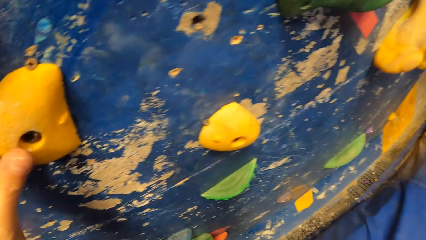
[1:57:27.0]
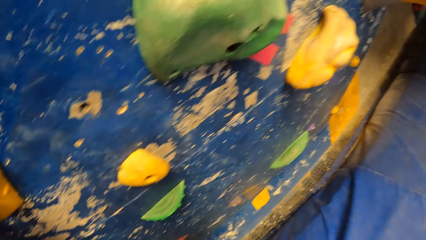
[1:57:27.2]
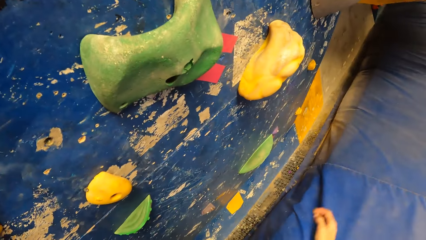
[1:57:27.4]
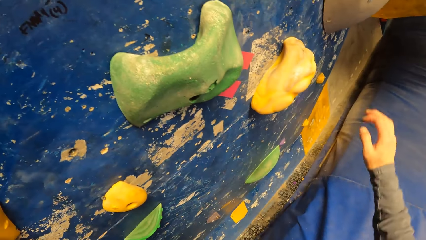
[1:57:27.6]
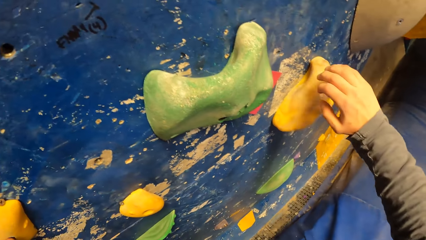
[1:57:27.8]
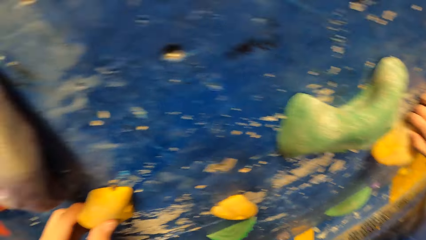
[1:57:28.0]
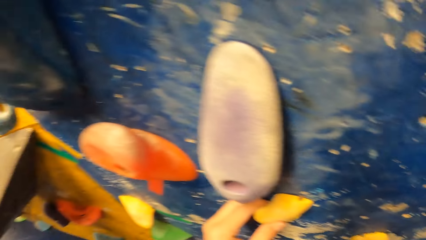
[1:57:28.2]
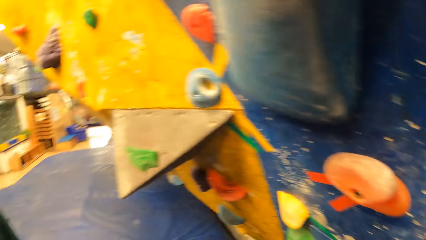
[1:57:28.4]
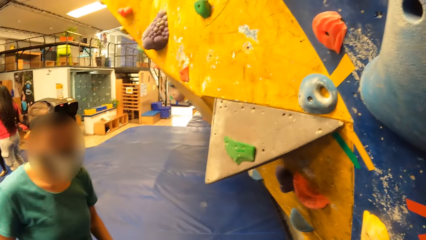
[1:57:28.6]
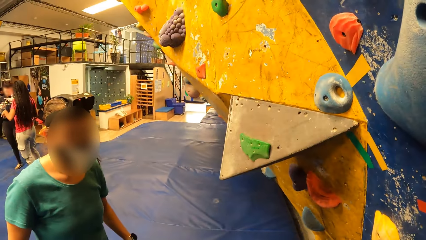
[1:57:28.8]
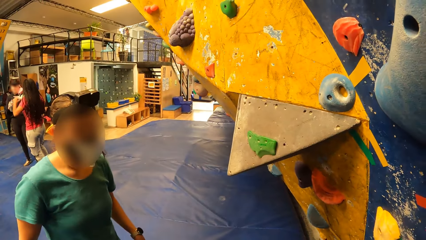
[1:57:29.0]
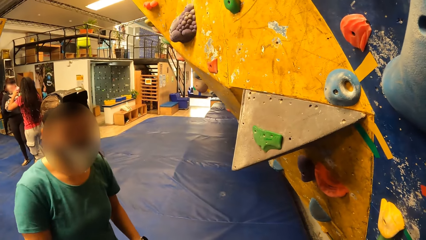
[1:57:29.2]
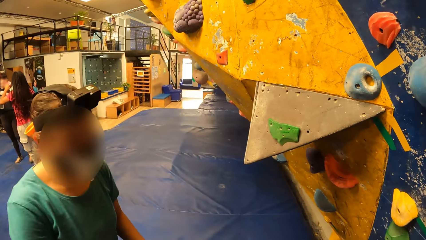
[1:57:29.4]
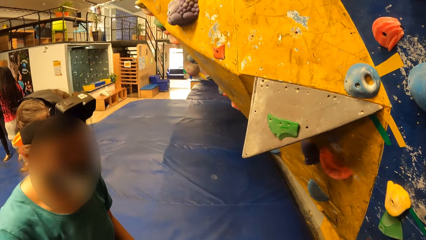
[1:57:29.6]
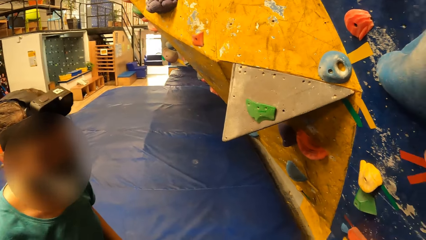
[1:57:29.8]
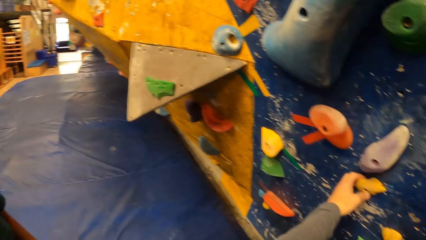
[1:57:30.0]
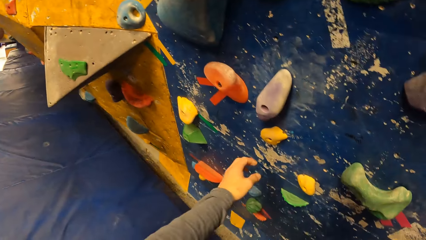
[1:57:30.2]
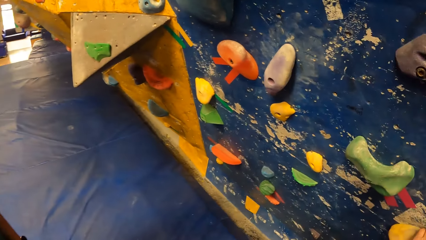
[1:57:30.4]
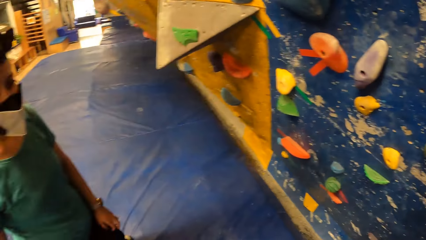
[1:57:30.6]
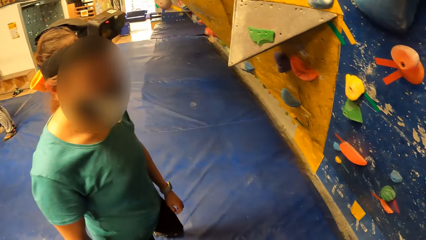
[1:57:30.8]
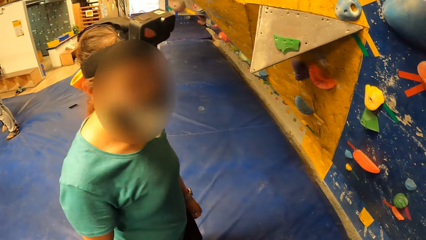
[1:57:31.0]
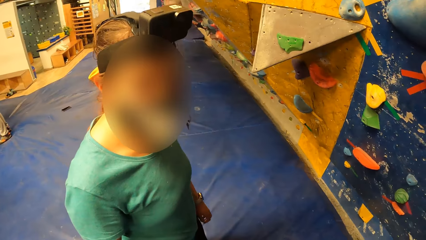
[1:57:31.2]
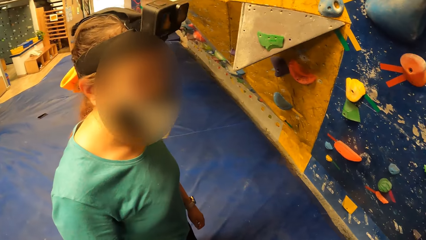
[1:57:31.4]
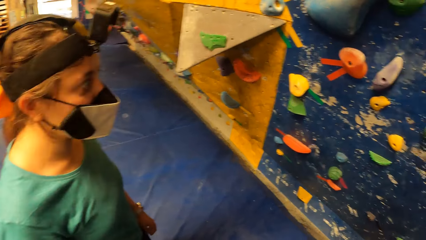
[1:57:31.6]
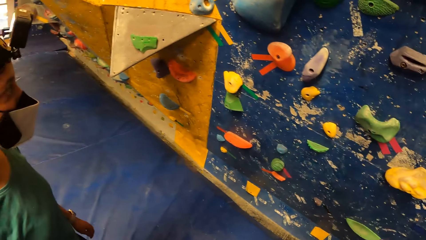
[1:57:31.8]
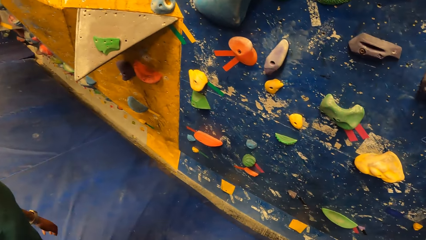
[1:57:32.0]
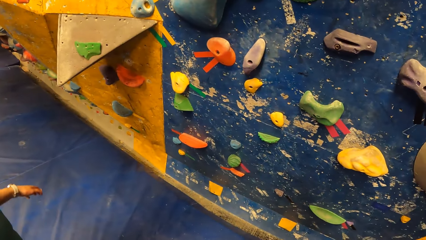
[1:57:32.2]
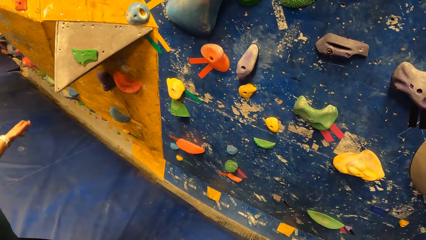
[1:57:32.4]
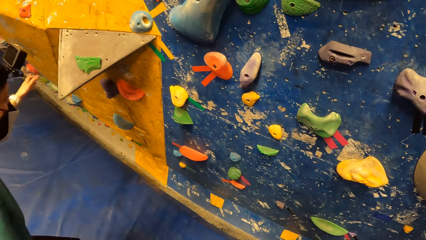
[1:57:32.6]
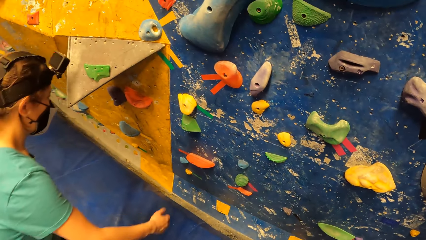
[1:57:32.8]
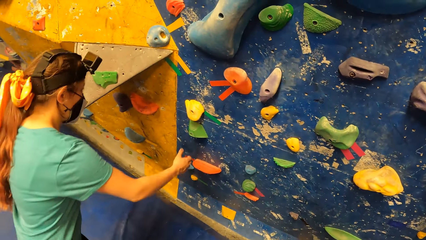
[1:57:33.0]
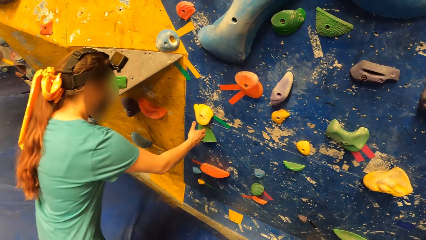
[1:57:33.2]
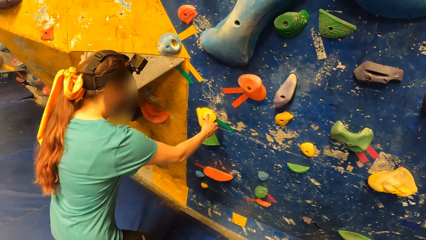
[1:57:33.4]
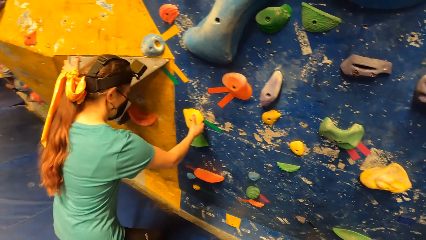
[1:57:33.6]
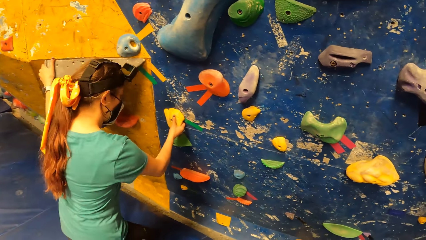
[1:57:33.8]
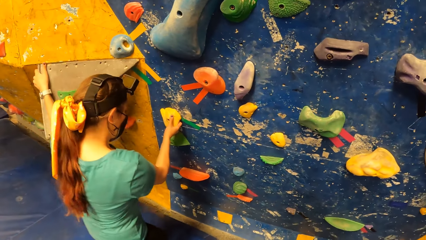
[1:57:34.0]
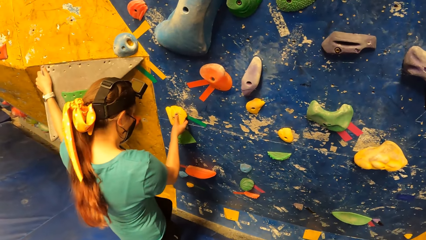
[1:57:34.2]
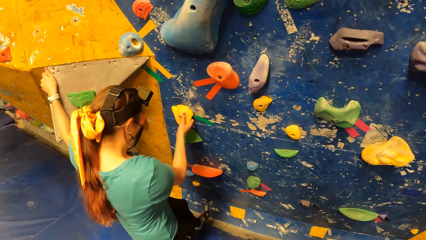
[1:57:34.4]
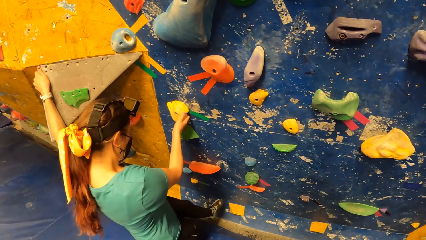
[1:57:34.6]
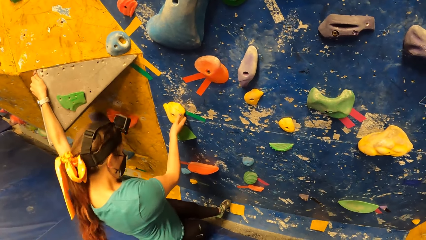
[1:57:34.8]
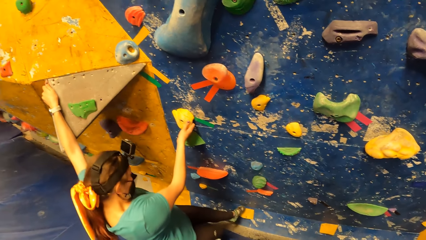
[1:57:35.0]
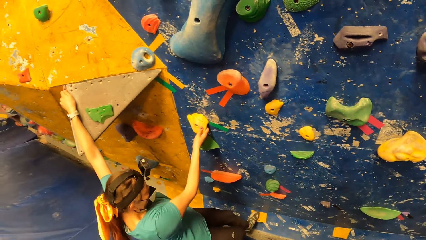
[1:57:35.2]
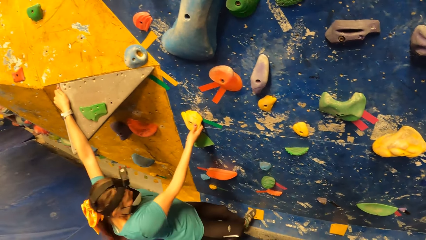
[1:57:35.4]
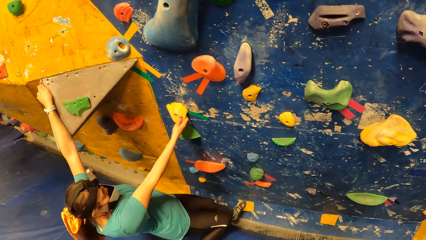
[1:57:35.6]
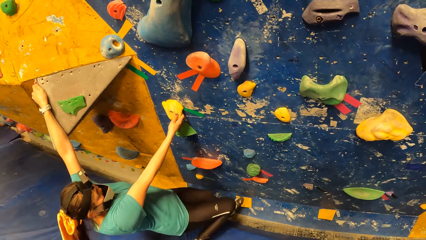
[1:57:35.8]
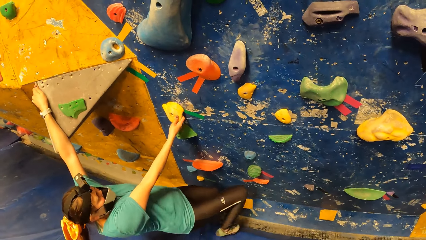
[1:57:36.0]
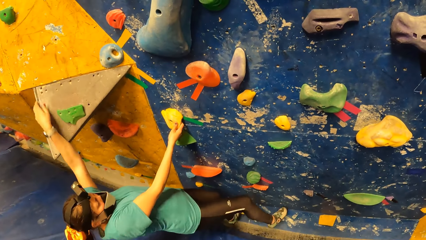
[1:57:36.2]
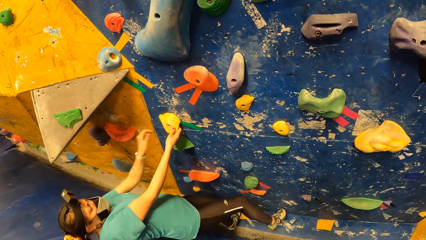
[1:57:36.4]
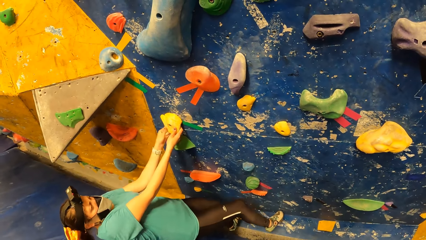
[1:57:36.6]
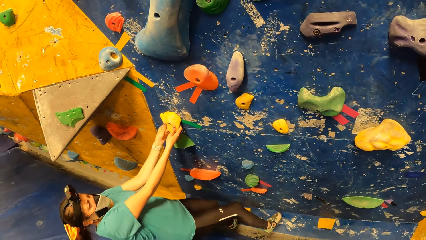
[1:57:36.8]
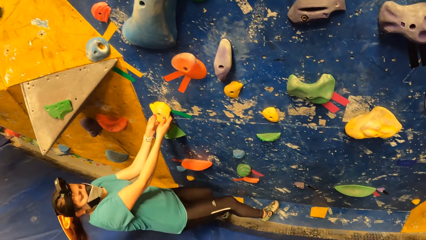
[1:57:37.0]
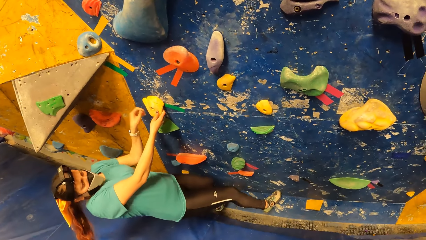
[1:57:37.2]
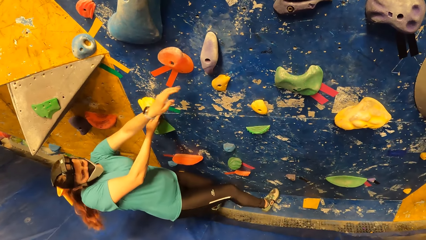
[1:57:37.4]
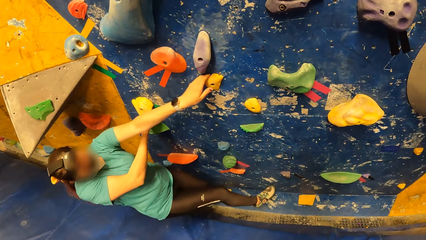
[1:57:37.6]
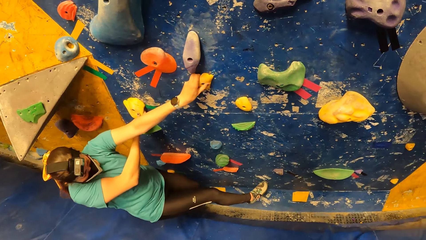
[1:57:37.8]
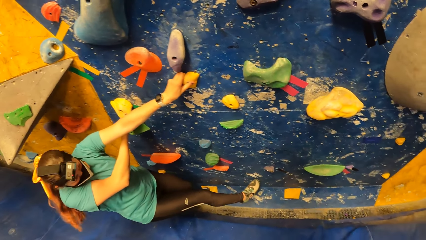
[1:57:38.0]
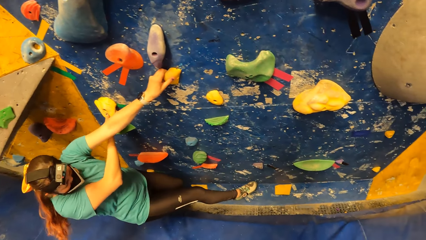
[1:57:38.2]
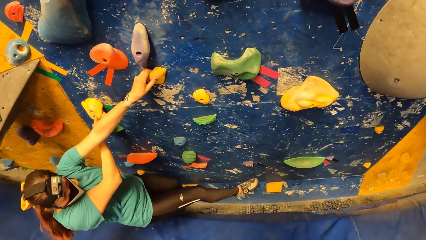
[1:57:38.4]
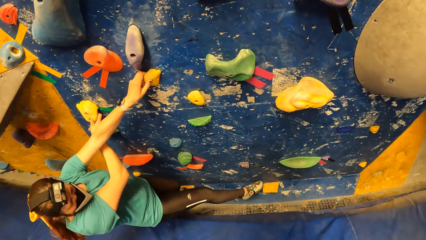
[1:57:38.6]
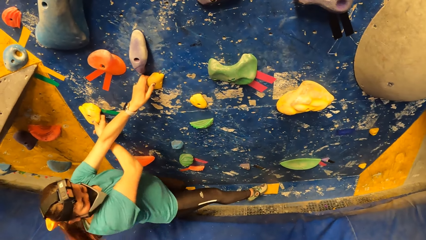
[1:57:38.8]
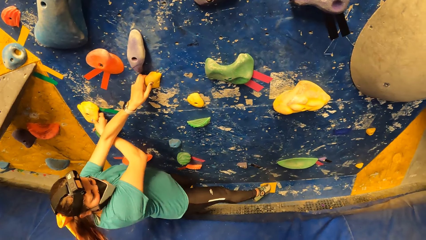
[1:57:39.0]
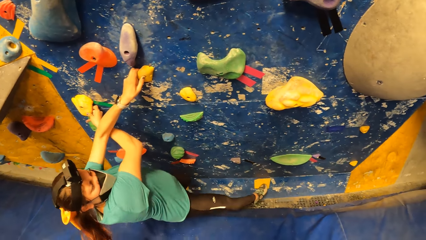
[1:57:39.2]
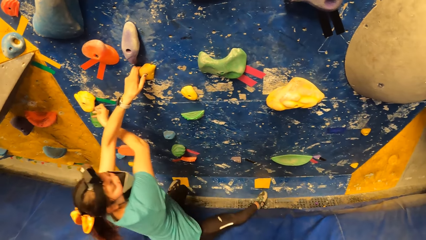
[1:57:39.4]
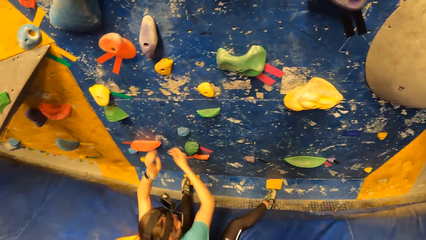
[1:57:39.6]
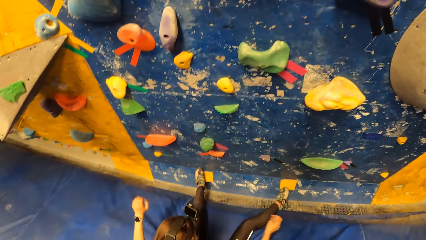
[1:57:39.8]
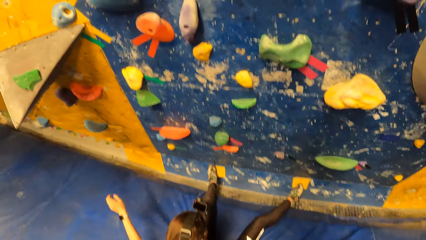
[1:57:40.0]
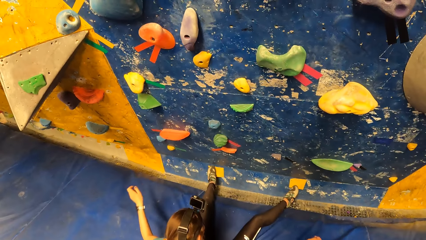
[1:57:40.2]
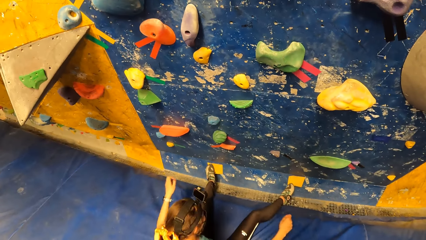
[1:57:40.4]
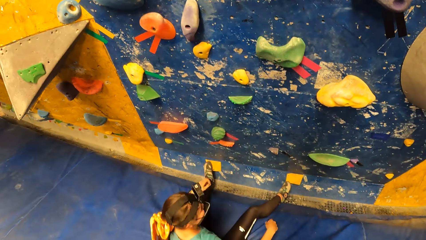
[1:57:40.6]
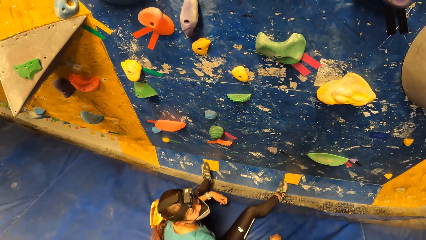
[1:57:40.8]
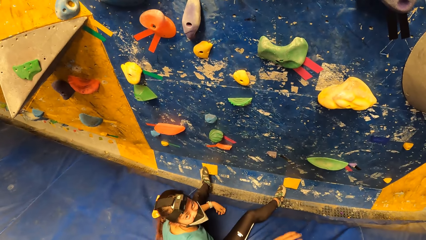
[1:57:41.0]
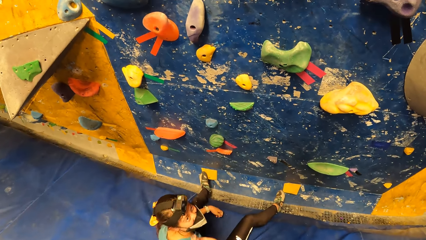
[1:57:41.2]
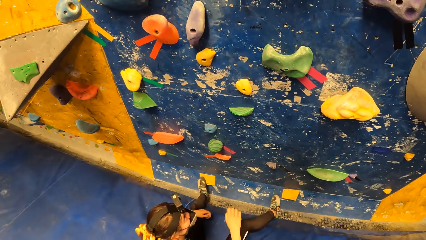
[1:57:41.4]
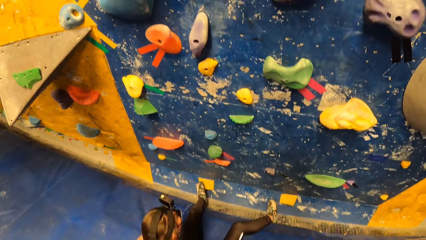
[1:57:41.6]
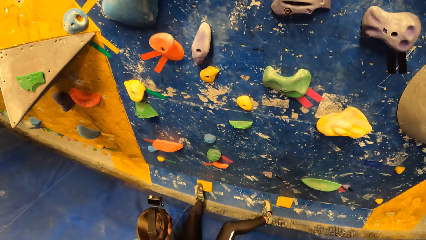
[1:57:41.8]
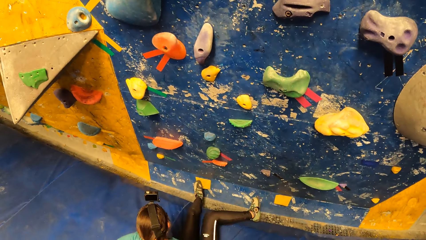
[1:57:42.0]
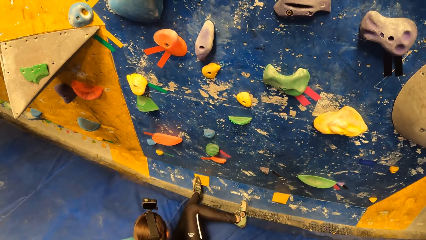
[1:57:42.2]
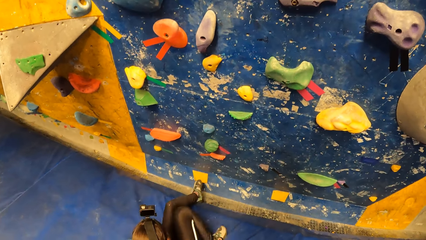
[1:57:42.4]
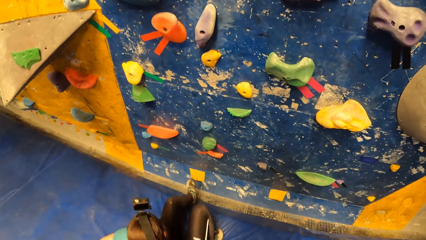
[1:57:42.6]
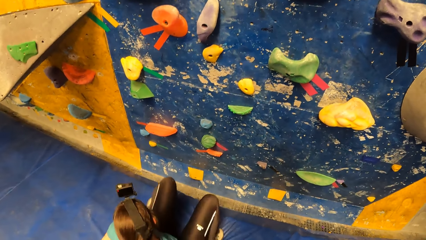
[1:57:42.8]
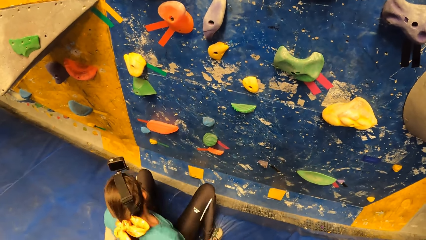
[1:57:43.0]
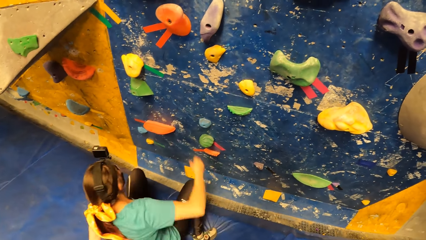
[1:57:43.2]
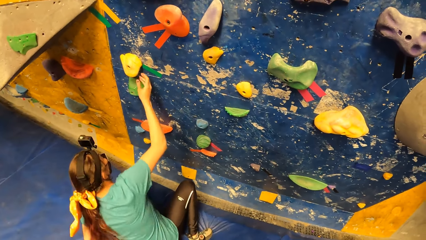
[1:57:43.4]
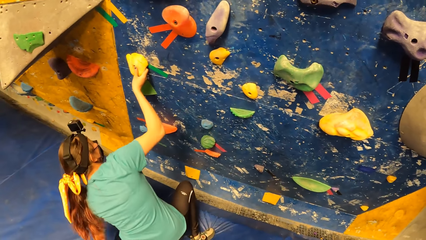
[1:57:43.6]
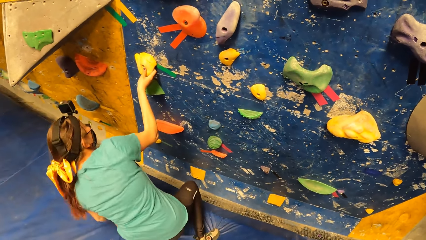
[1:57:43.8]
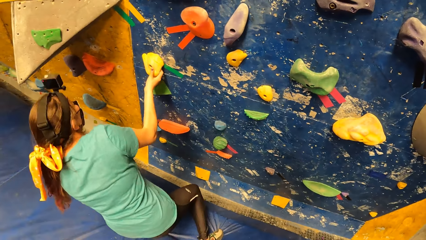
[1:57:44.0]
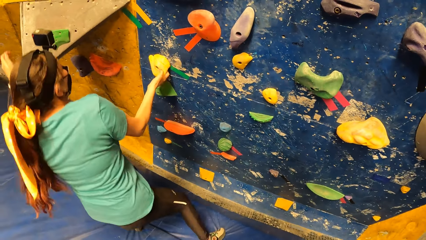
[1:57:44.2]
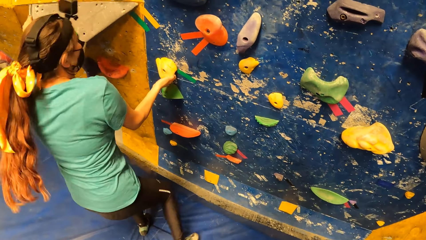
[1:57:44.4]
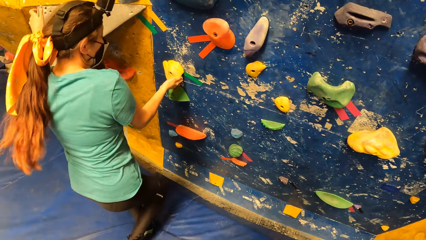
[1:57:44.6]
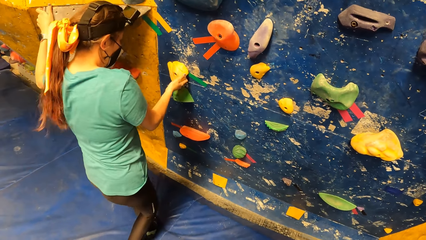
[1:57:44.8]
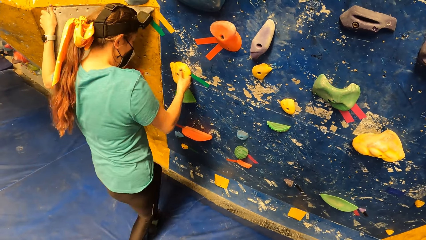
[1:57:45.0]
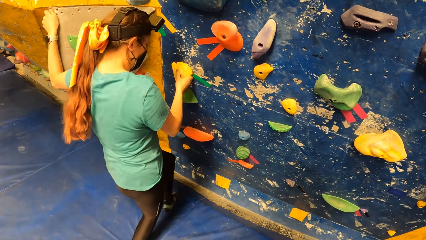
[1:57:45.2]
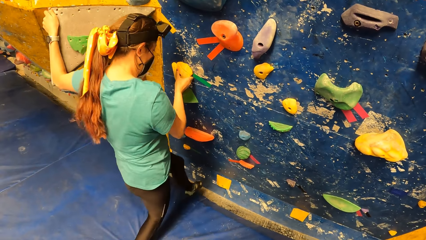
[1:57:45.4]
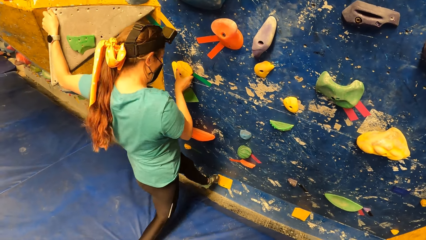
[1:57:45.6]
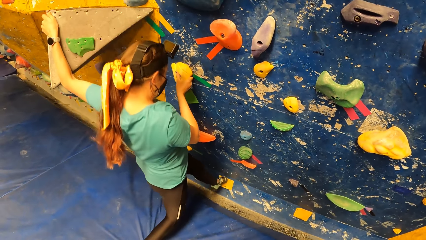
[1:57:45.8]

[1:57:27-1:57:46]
The camera wearer holds the bouldering hold with his left hand. He climbs on a wall. He holds the bouldering hold with his right hand. He converses with the woman. He looks around a room. The woman interacts with the camera wearer. She holds the bouldering hold with her left hand. She holds the bouldering hold with her right hand. She climbs on a wall. She places her left leg on a bouldering hold. She places her right leg on the bouldering wall. She holds the bouldering hold with her hands. She holds the bouldering hold with her left hand. She falls down to the floor. She jumps from a wall. She waves her right hand to the camera wearer. She looks around a room. She stands from the floor. She holds a bouldering hold with her right hand. She climbs on a wall. She holds the bouldering hold with her left hand.
